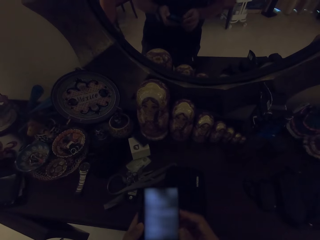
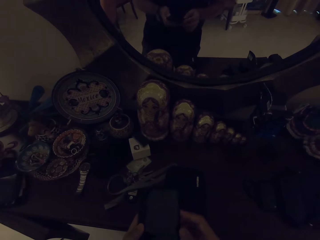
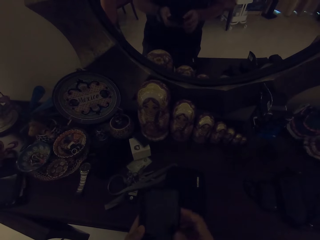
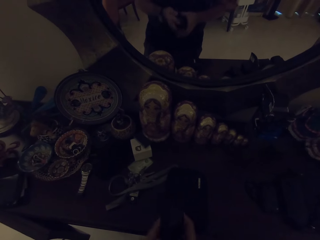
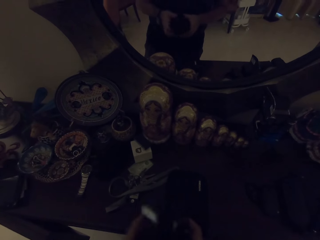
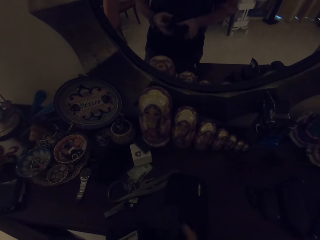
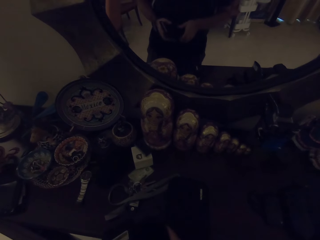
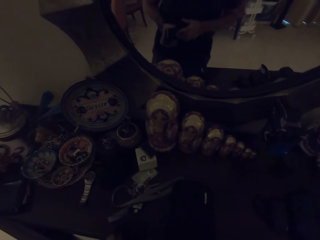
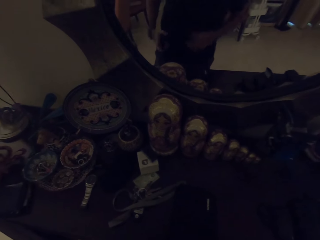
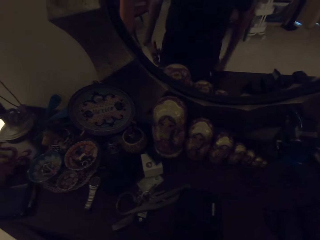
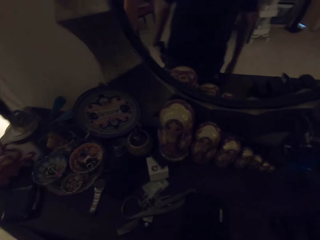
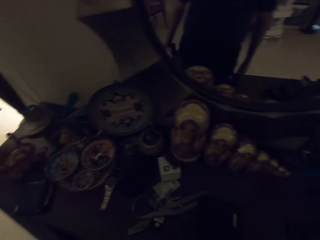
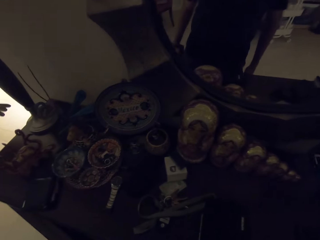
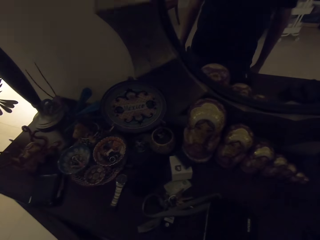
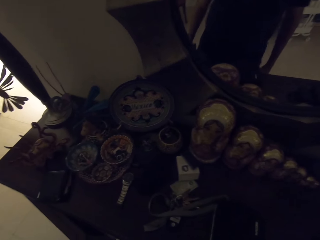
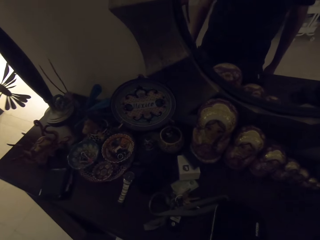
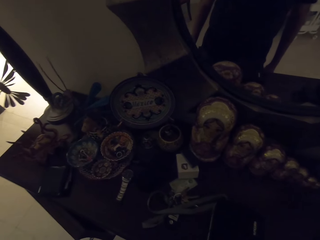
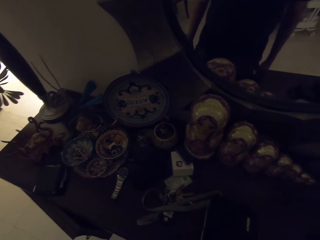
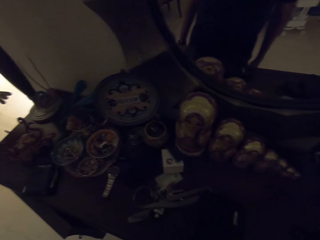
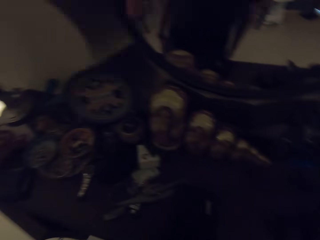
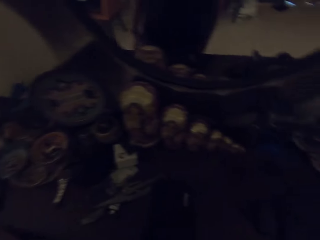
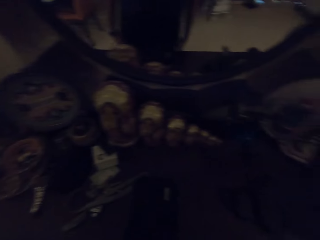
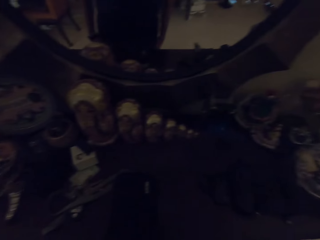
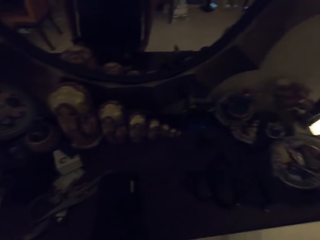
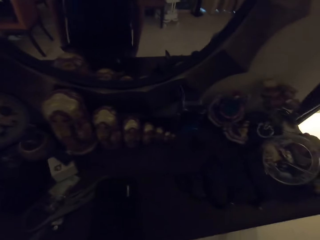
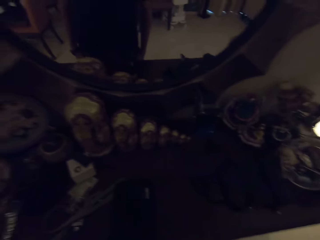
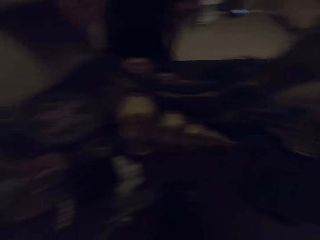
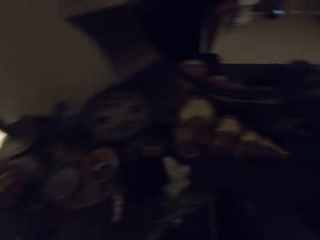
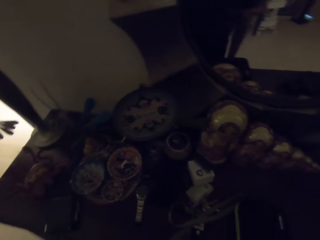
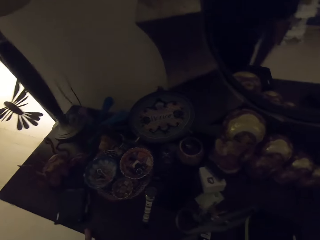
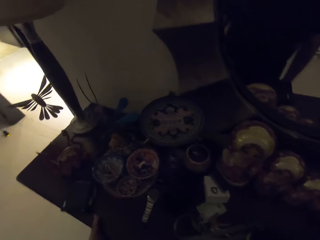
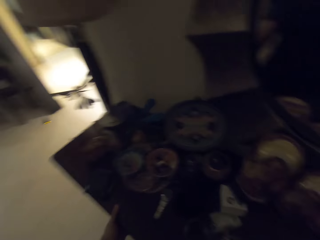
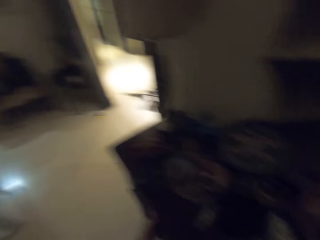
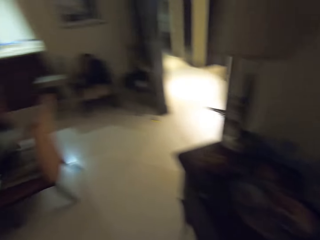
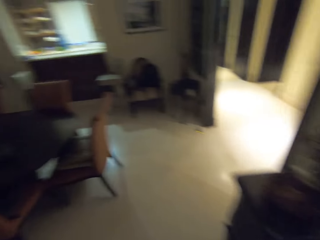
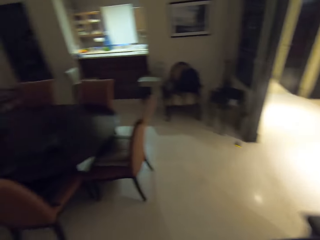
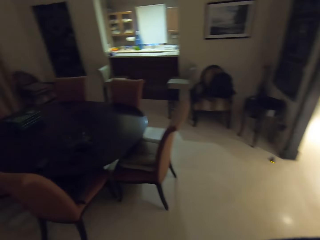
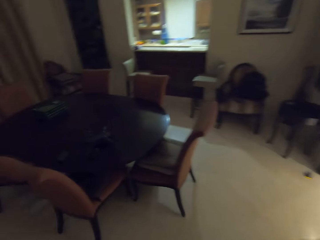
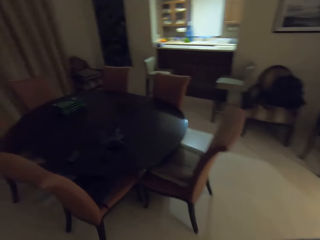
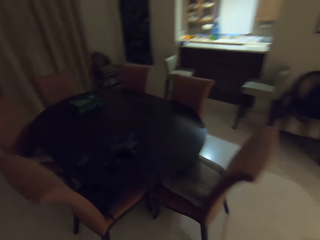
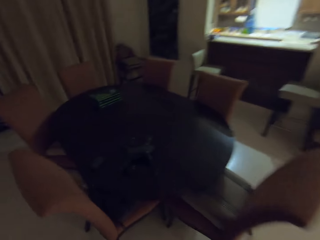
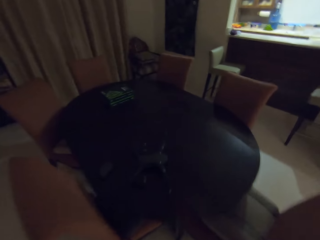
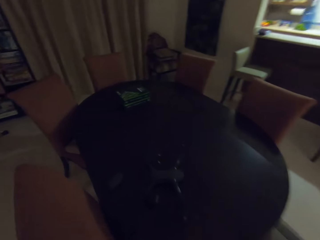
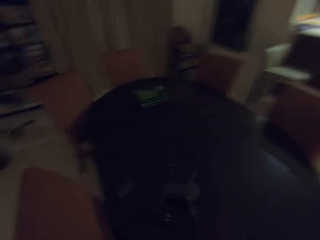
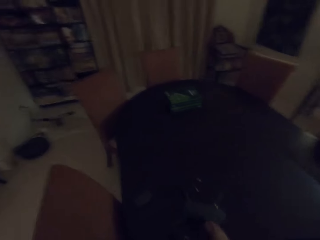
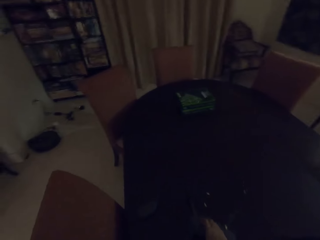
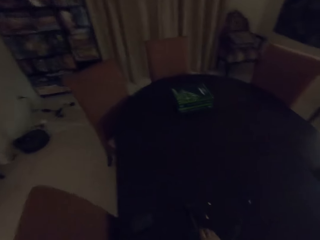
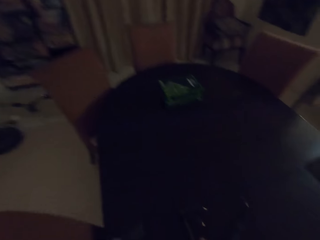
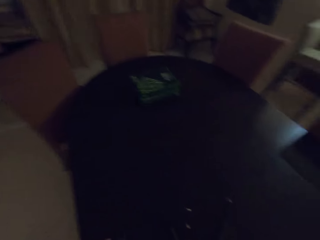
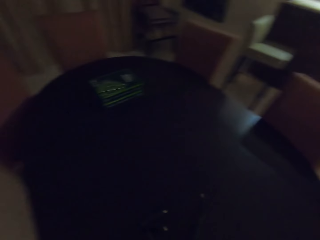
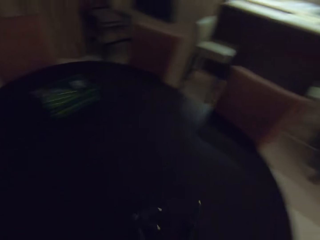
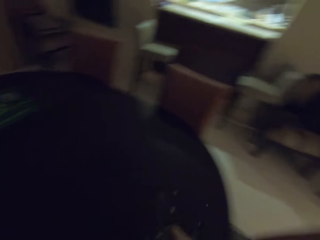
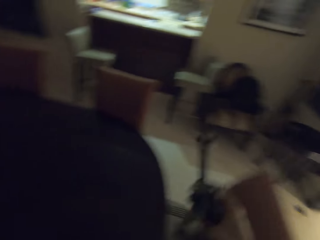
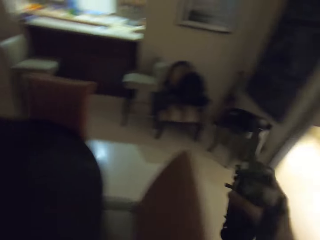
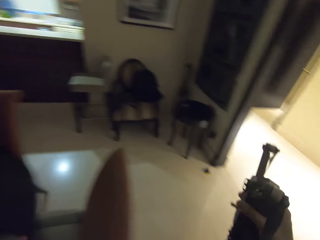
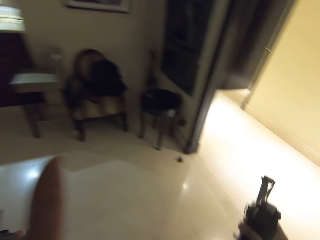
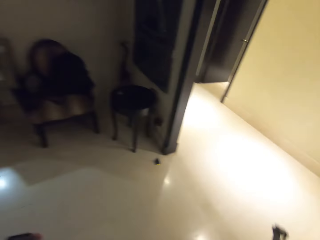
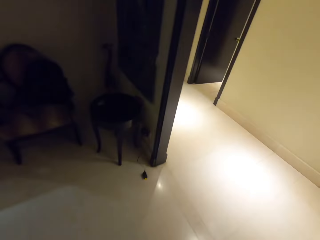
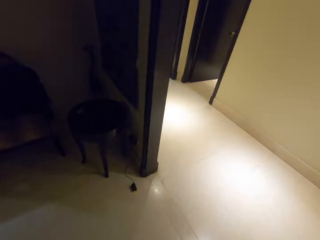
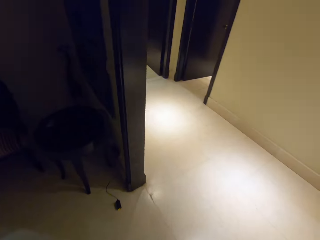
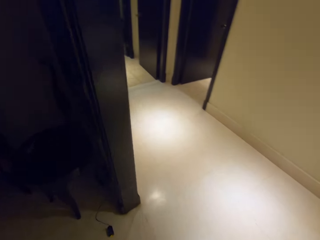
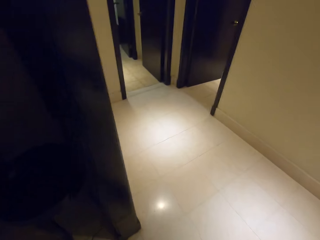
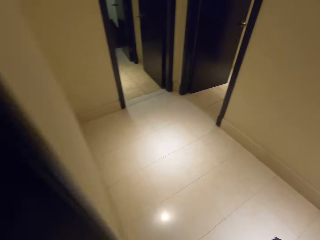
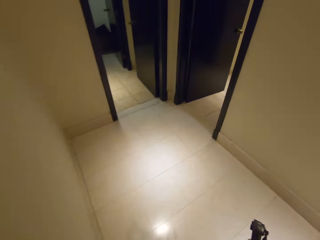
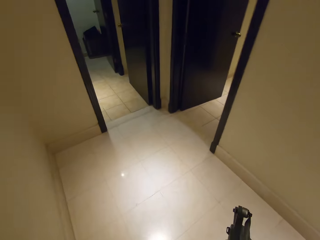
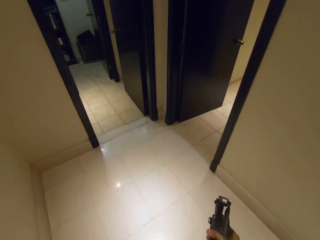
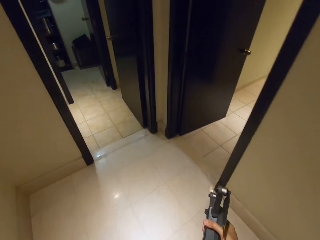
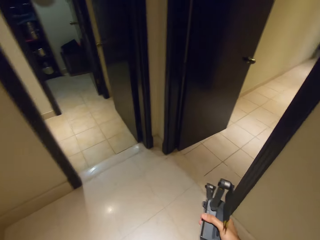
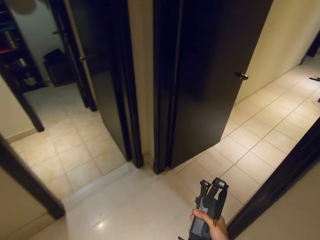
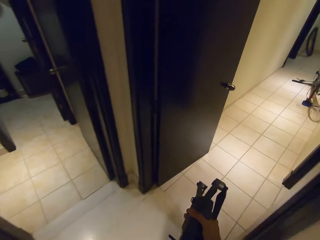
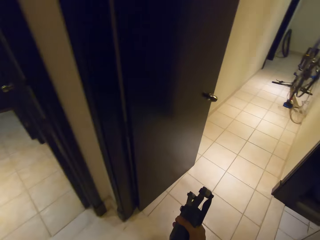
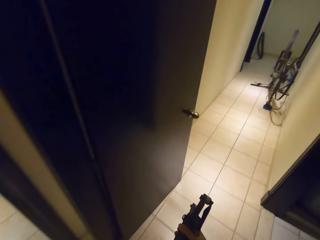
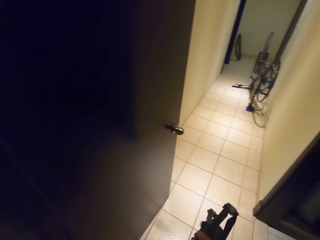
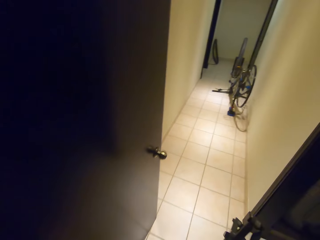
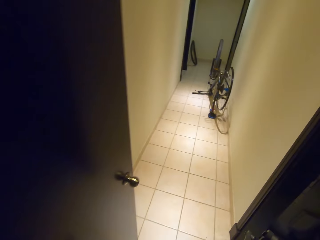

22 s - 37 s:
The camera wearer places the phone in his pocket. He walks in the room. He picks up a drone. He walks in the house.

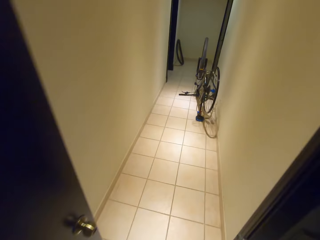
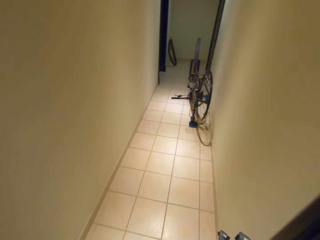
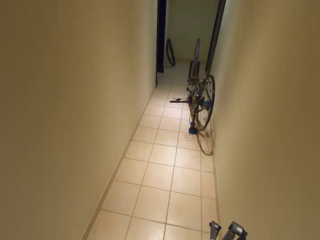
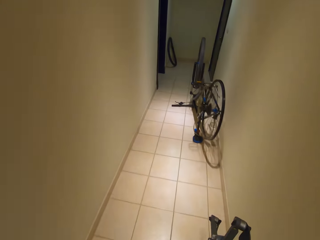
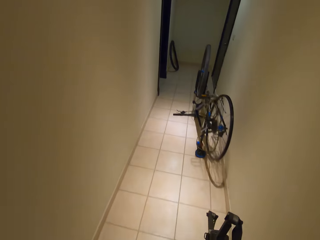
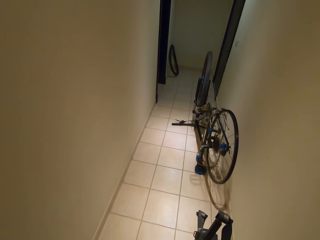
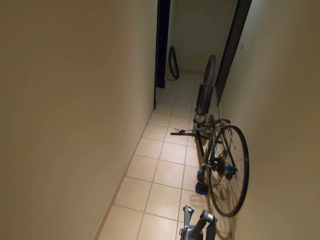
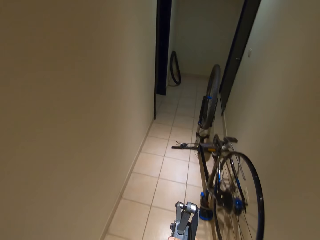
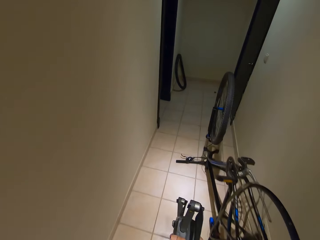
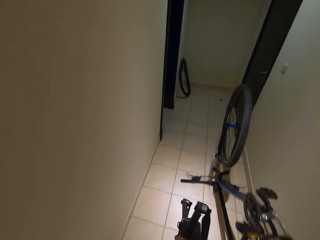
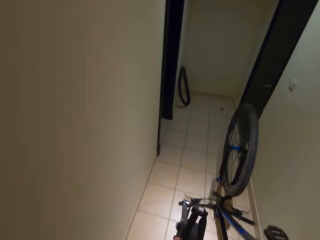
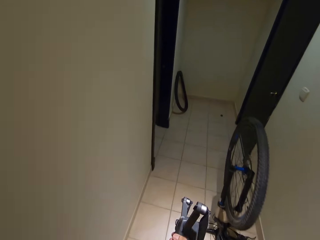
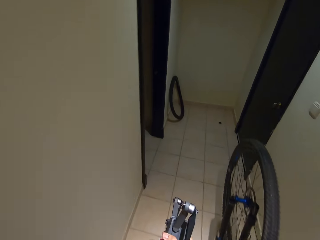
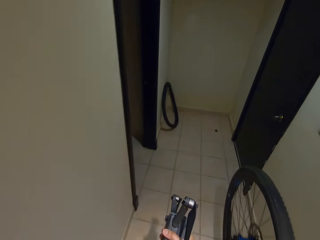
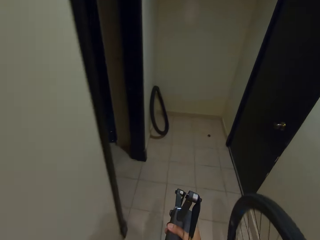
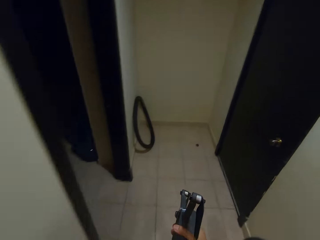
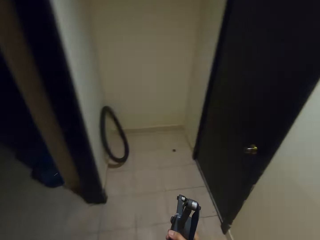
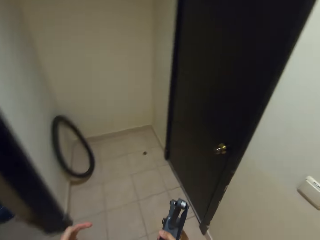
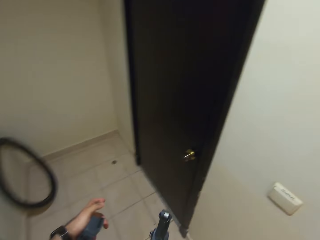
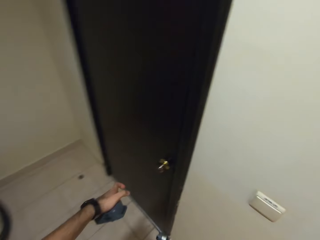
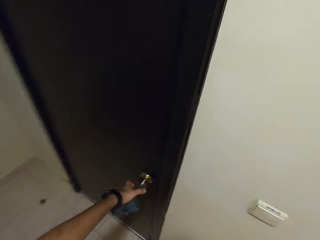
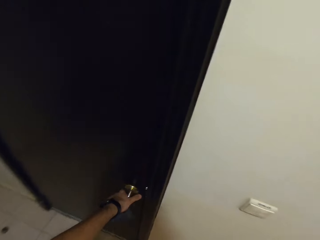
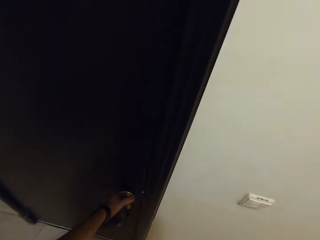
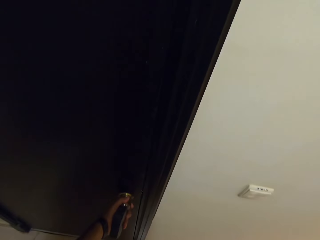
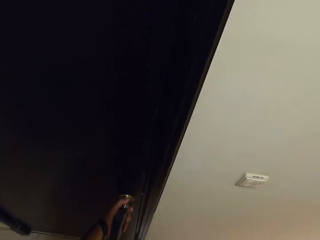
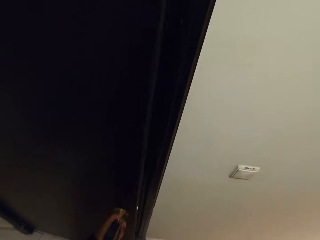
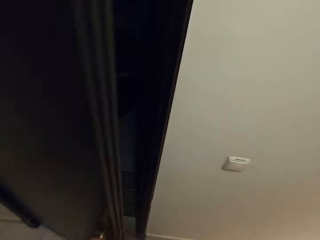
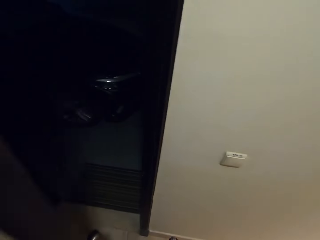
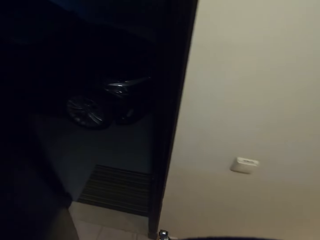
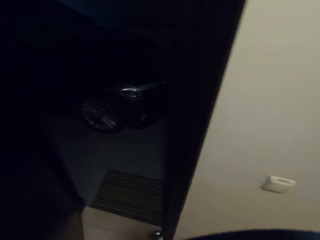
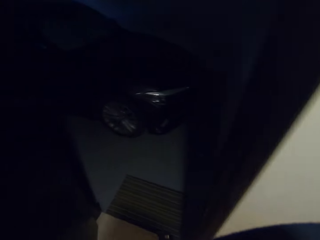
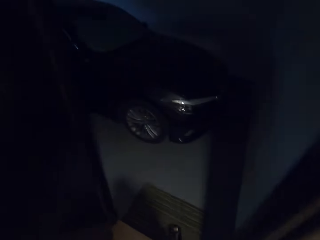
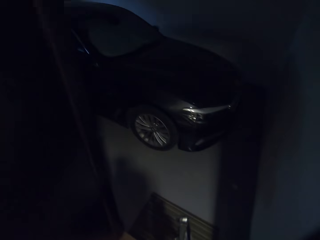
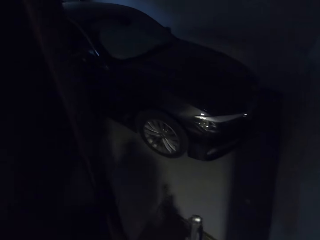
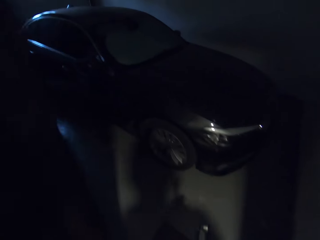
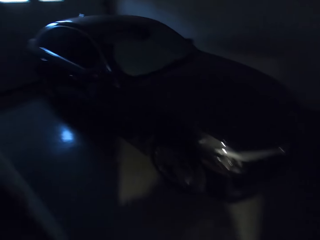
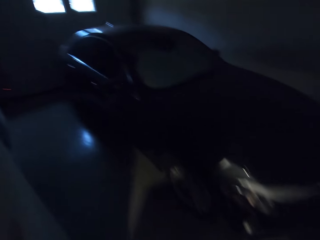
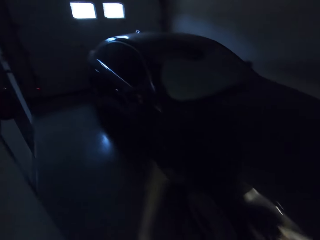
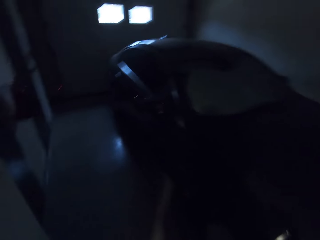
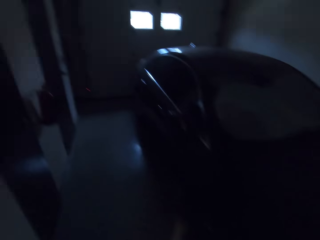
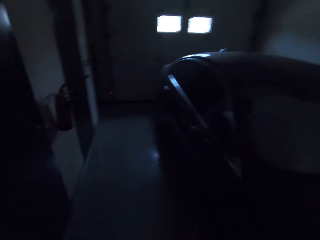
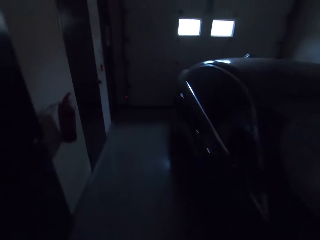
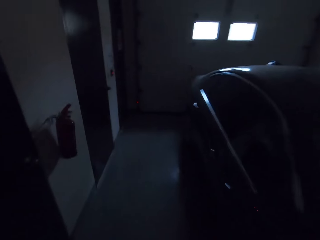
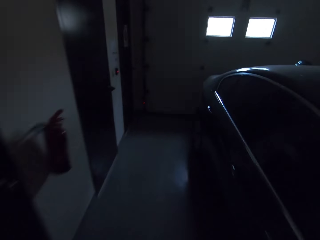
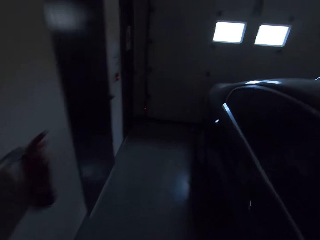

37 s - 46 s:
The camera wearer opens a door.
